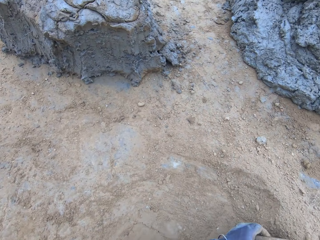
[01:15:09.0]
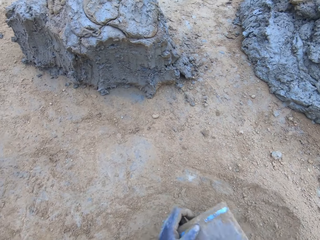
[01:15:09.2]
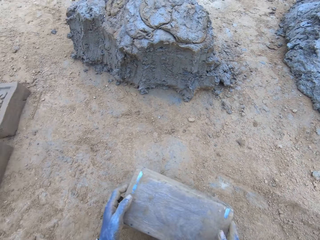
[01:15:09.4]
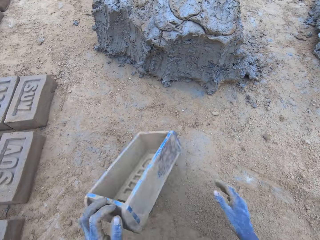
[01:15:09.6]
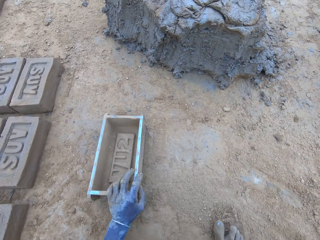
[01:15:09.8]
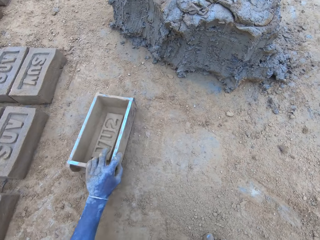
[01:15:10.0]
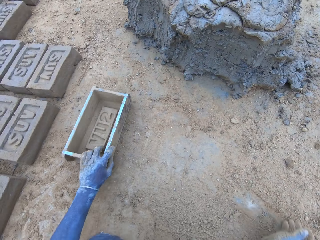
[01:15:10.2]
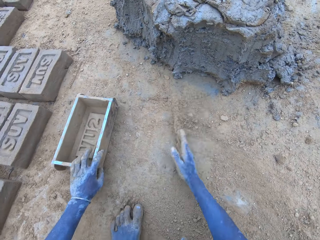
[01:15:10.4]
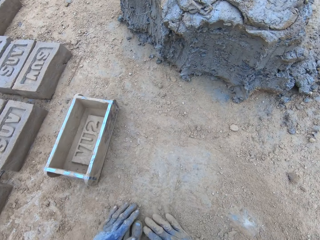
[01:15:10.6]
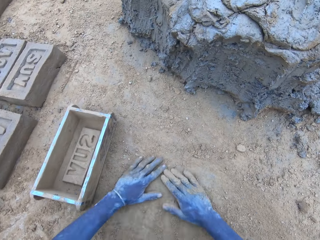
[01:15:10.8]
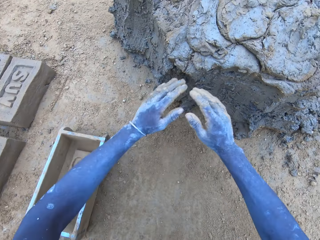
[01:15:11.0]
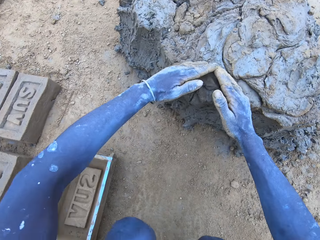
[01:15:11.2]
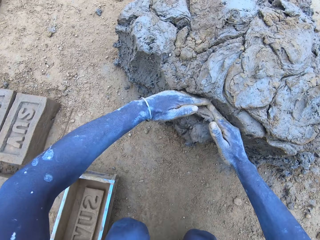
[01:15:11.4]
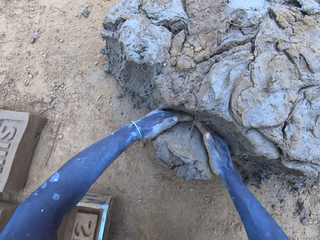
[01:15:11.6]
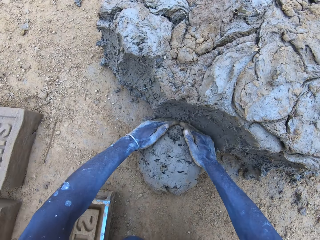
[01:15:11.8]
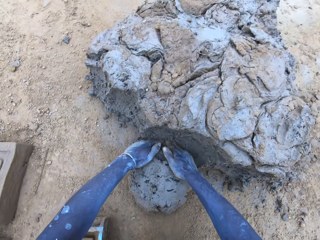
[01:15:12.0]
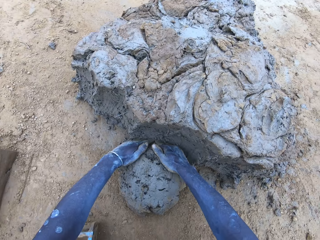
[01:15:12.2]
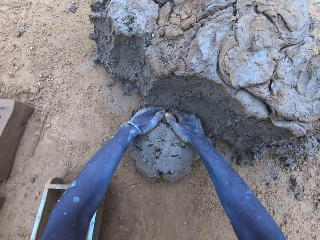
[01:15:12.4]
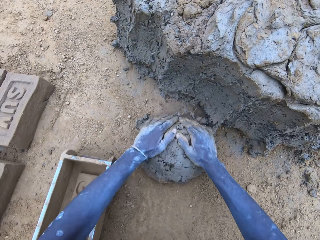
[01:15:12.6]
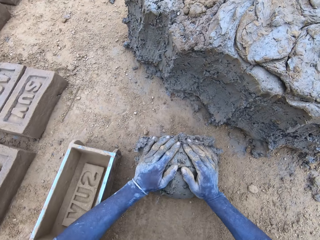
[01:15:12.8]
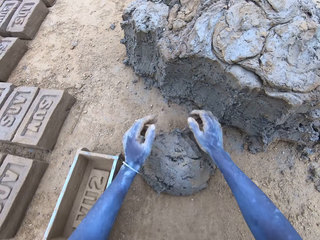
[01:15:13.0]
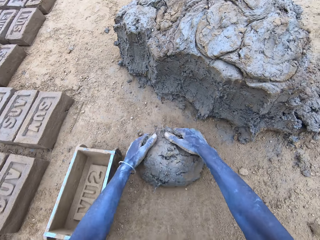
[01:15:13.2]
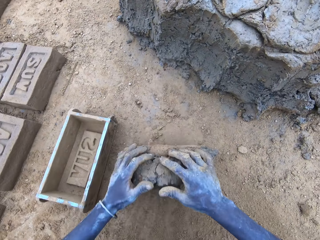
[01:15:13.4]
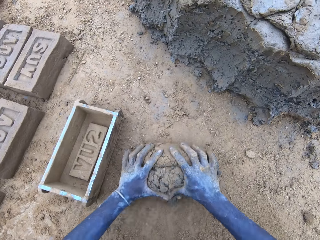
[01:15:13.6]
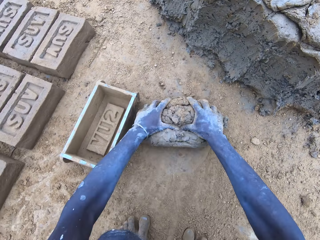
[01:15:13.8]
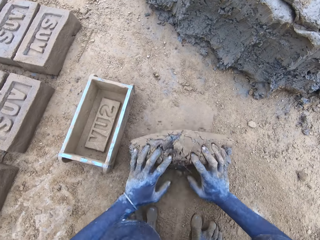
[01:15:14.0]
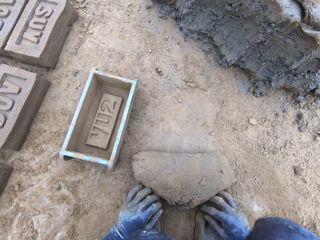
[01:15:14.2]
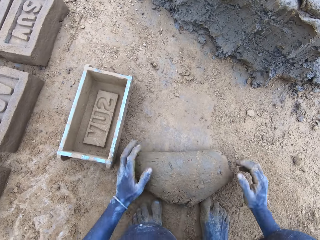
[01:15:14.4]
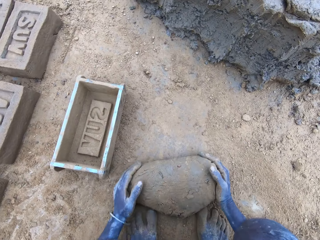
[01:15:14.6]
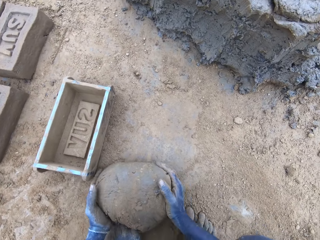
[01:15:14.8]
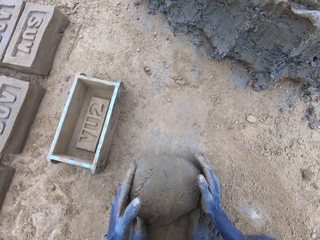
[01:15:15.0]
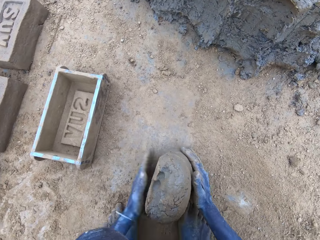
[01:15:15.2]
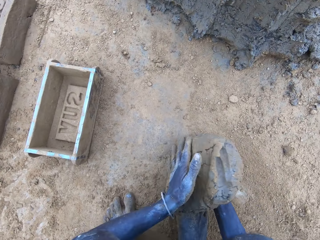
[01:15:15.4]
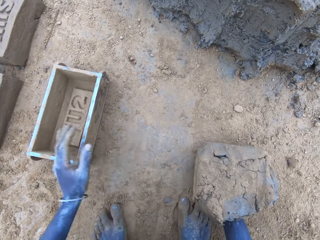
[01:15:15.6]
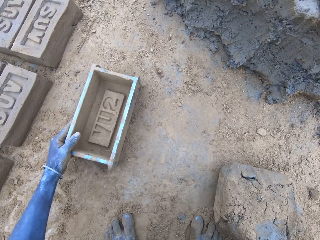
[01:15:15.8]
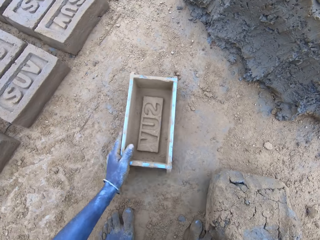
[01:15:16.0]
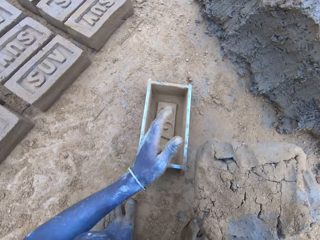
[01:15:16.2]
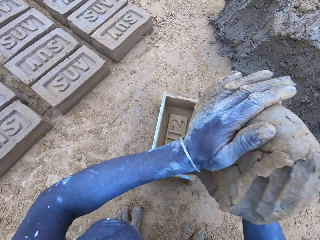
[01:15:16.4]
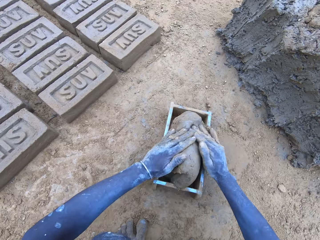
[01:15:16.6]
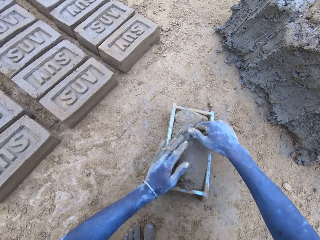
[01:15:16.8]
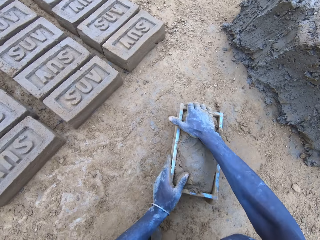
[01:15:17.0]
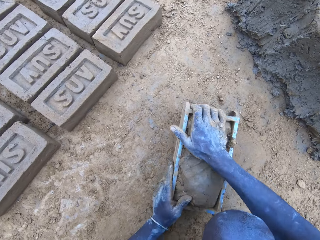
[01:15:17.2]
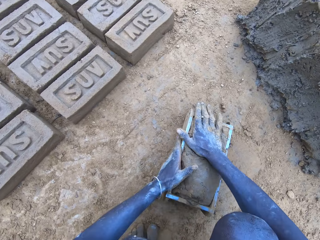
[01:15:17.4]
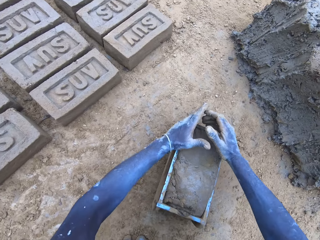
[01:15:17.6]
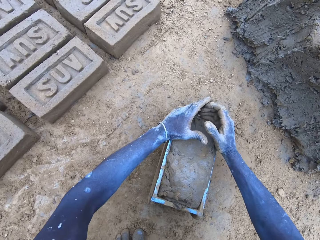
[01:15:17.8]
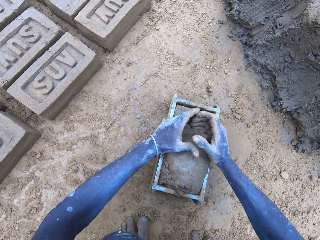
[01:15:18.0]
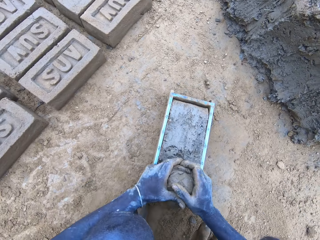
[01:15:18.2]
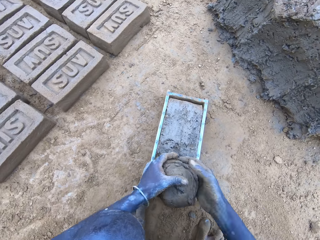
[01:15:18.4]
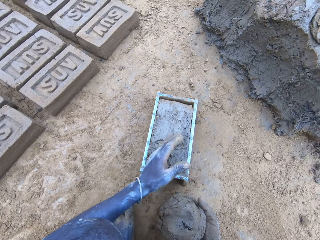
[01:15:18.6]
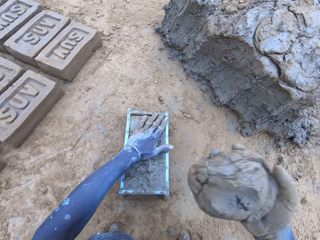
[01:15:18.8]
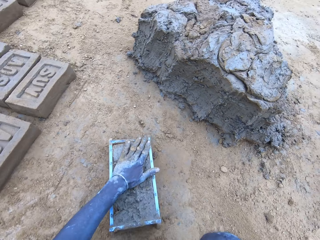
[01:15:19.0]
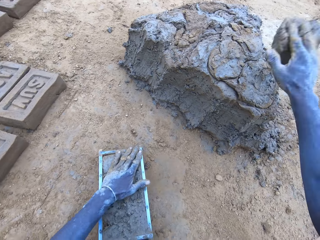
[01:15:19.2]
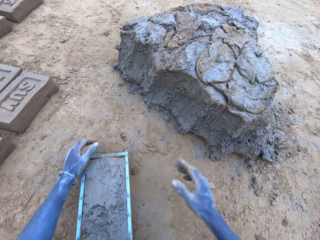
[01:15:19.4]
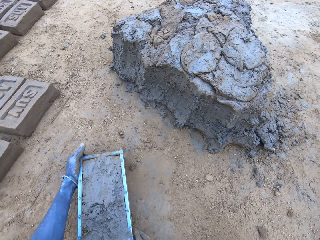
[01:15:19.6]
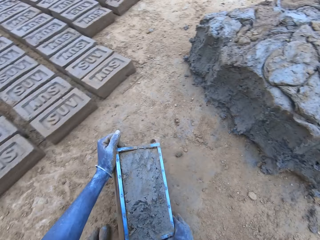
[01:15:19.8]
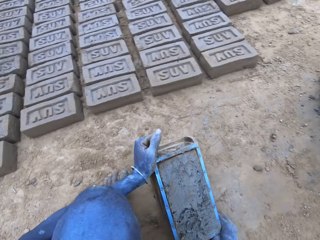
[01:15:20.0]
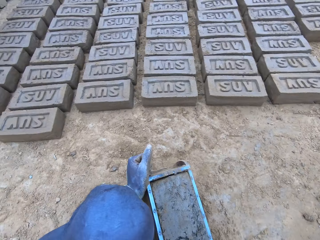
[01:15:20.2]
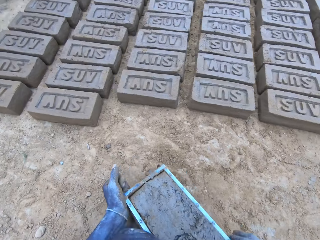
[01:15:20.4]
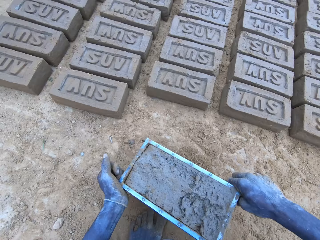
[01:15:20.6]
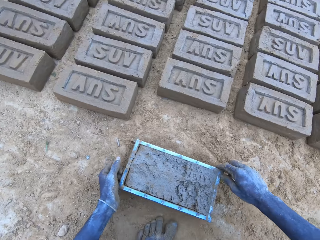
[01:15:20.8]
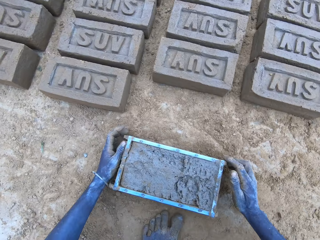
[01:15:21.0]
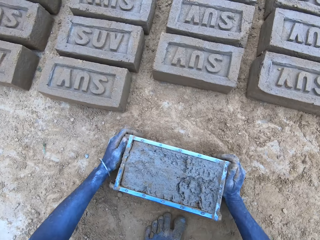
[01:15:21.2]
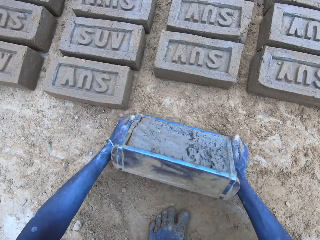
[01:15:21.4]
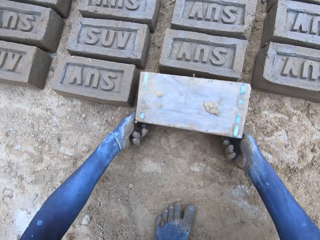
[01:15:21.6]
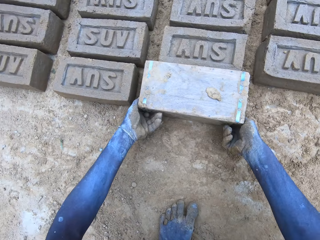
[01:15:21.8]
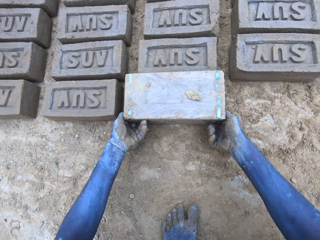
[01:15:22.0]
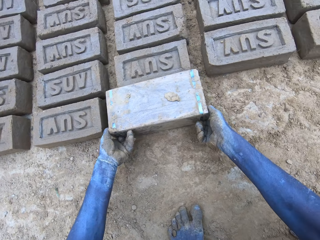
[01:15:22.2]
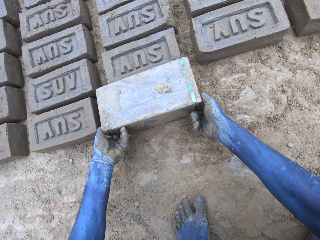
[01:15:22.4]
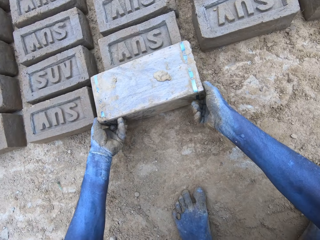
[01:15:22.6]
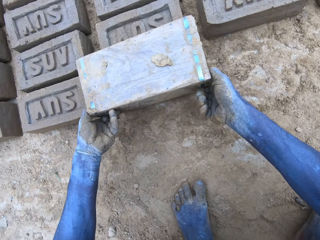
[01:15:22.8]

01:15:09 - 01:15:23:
The camera wearer puts the mold box on the ground. They spread the sand with the hands. They cut the mud. They scrape mud. They mold the mud. They roll the mud on the sand. They pull the mold box. They put the mud in the mold box. They press the mud in the mold box. They scrape the surplus mud from the mold box and drop it. They stick the mud to the mud. They lift up the mold box. They hit the mold box on the ground. They put the brick on the ground. They turn the mold box upside down.

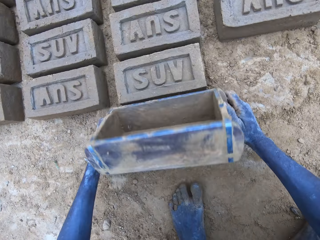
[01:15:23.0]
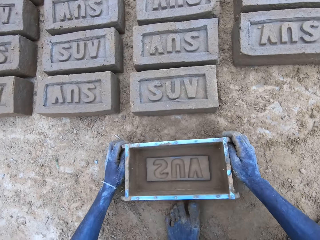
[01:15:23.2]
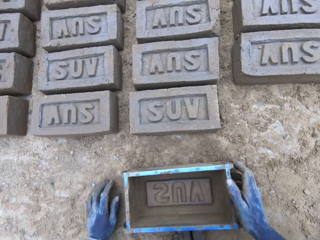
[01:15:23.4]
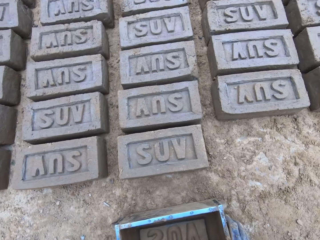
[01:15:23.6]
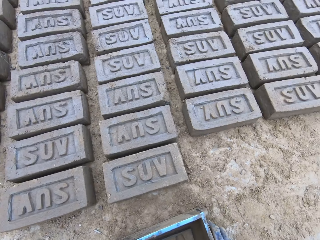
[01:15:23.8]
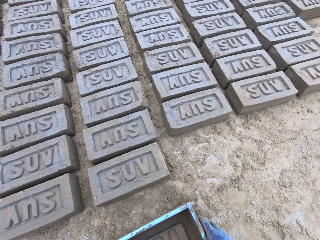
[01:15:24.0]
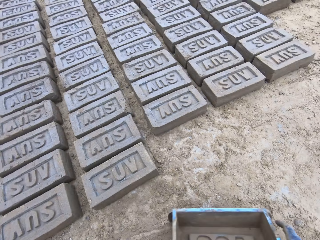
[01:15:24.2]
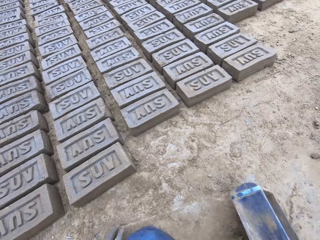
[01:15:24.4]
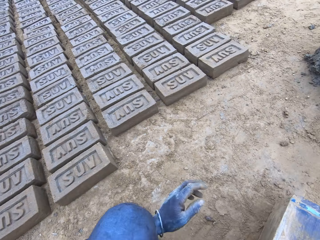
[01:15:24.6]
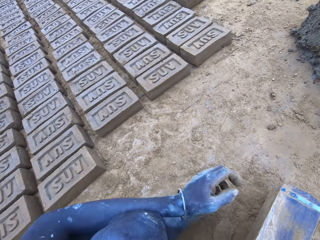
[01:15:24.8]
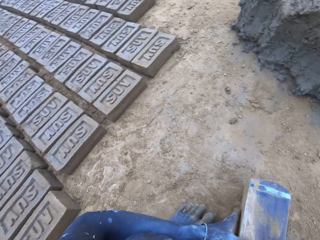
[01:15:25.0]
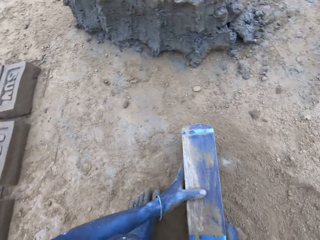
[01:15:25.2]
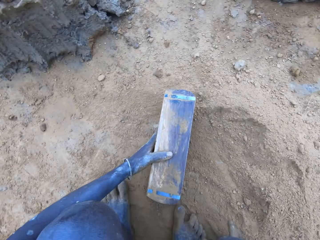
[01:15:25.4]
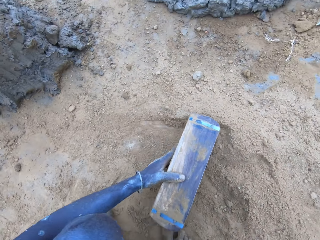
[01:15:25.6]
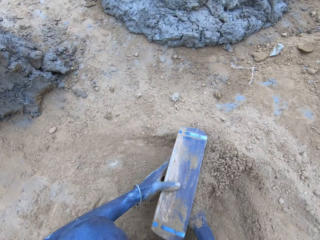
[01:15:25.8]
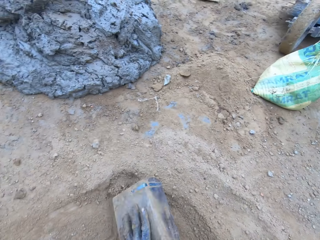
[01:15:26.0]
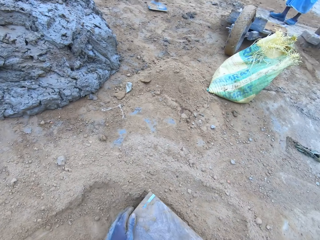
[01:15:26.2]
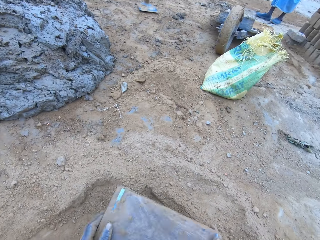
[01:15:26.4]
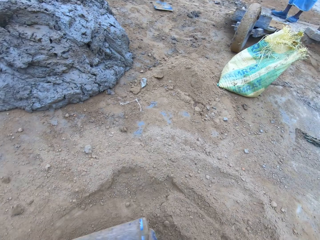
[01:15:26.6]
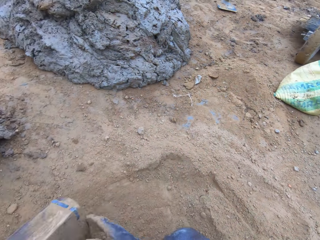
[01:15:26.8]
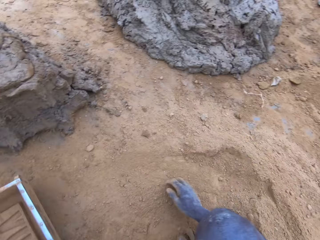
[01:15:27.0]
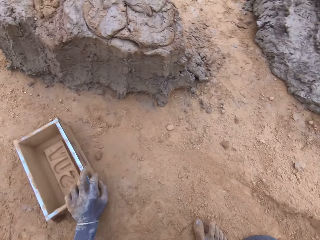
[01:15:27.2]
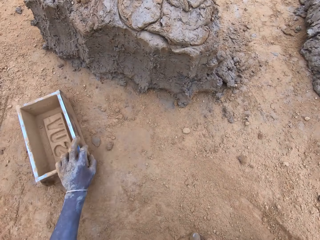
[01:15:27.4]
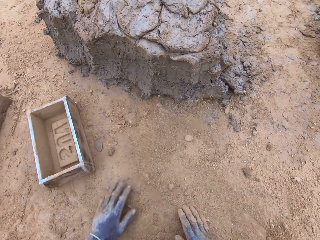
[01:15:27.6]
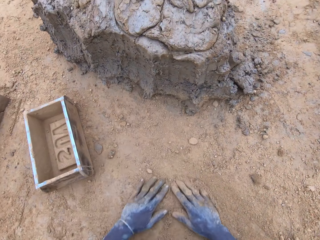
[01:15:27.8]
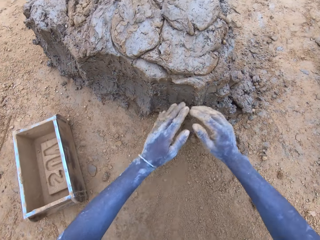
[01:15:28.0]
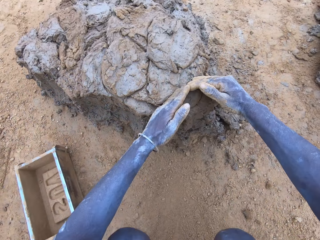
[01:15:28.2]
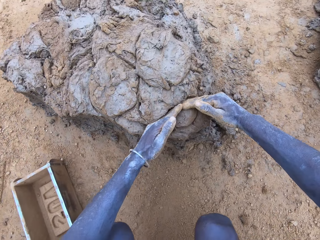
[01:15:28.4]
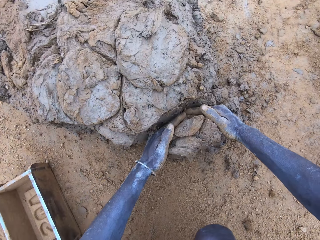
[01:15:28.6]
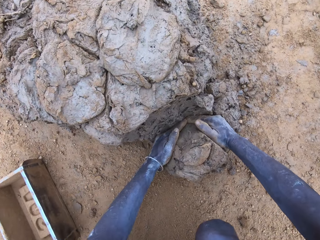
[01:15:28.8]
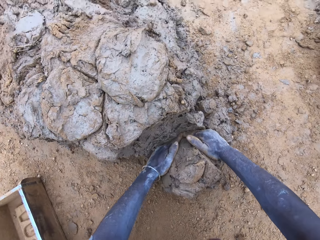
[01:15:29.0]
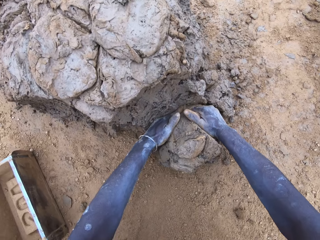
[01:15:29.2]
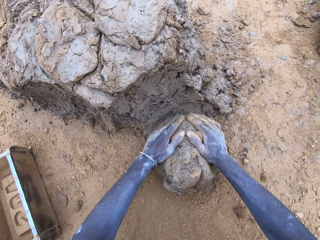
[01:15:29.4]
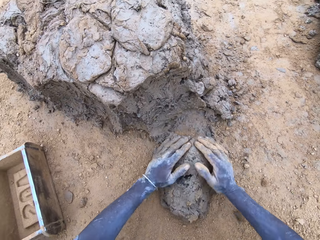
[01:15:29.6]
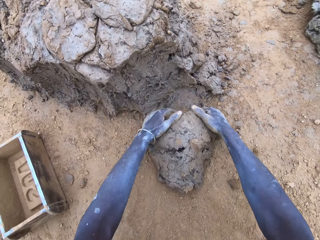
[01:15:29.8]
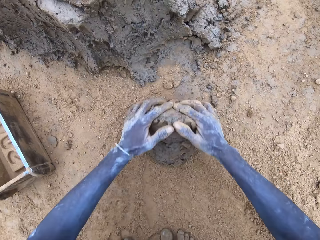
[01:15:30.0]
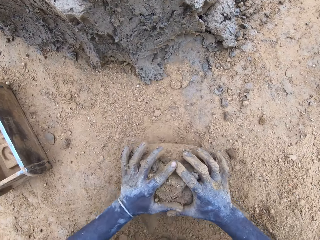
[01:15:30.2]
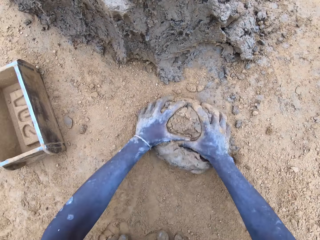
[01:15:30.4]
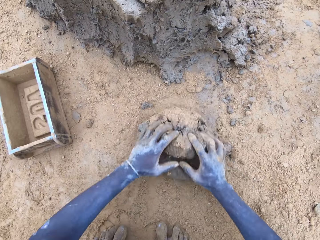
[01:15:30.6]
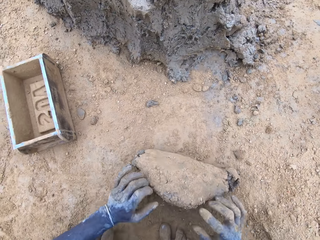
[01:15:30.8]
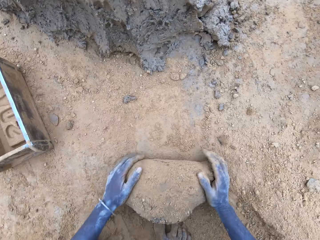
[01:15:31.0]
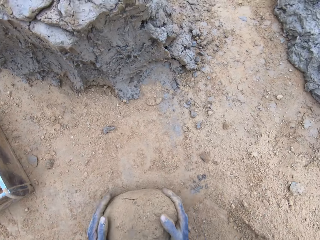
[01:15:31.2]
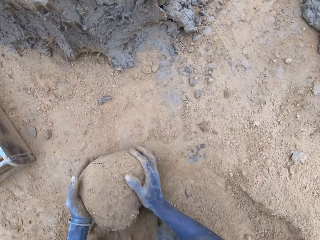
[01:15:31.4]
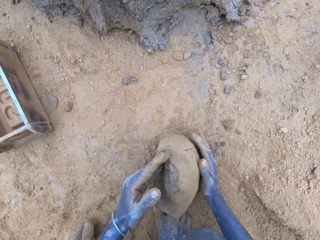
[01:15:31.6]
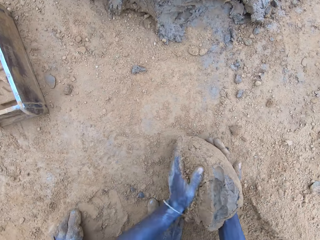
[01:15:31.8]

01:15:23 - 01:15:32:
The camera wearer removes the mold box from the brick. They put the mold box on the ground. They drag the mold box on the ground. They sprinkle sand into the mold box. They spread the sand with the hands. They cut the mud. They scrape mud. They mold the mud. They roll the mud on the sand.
